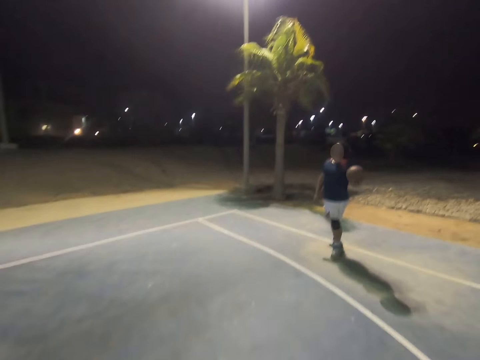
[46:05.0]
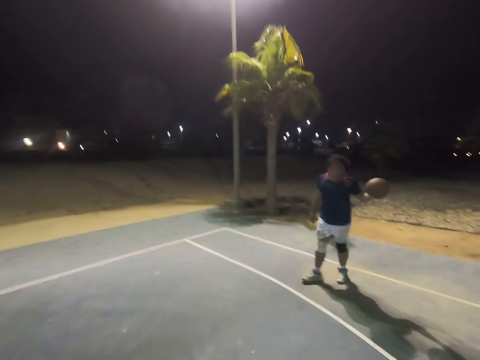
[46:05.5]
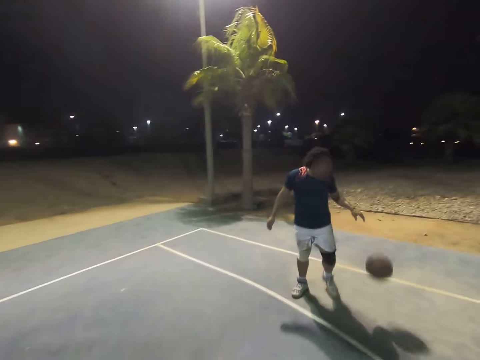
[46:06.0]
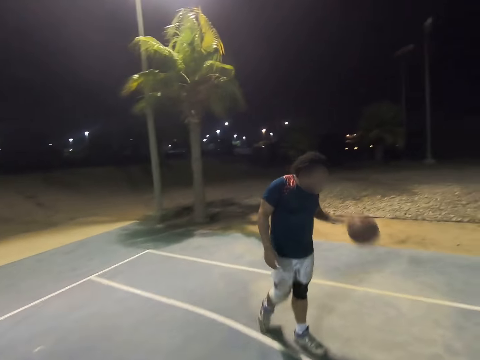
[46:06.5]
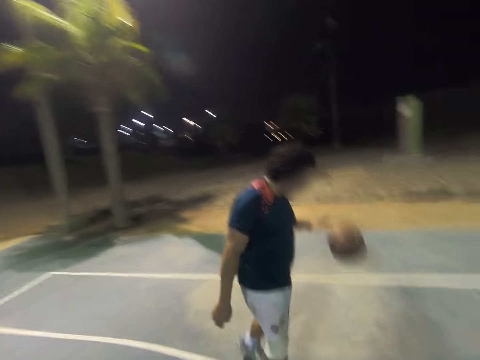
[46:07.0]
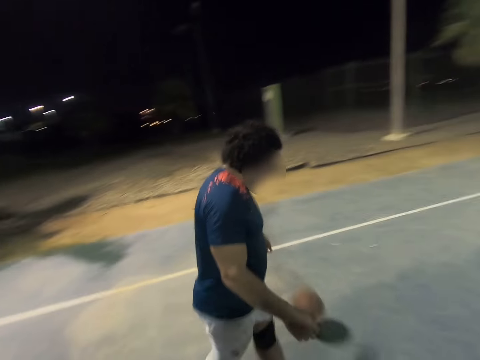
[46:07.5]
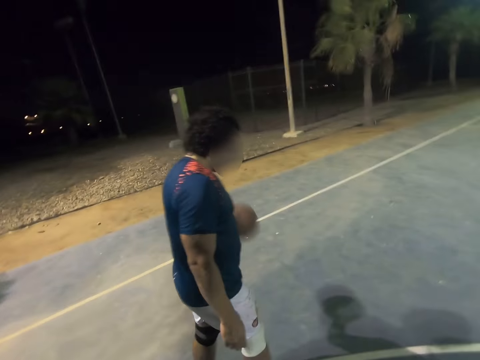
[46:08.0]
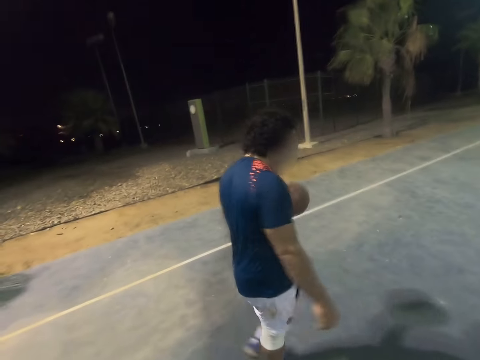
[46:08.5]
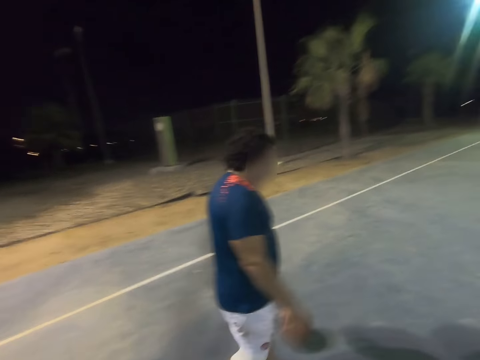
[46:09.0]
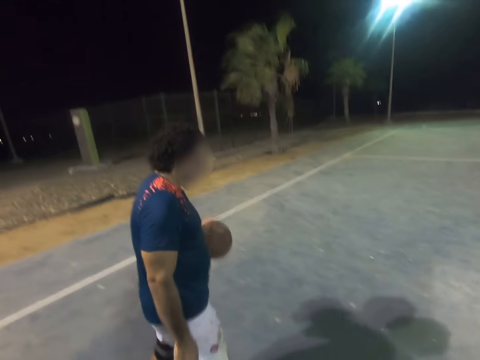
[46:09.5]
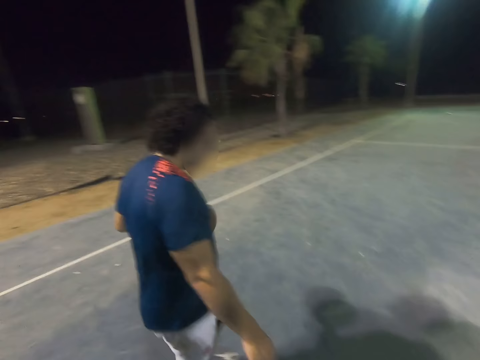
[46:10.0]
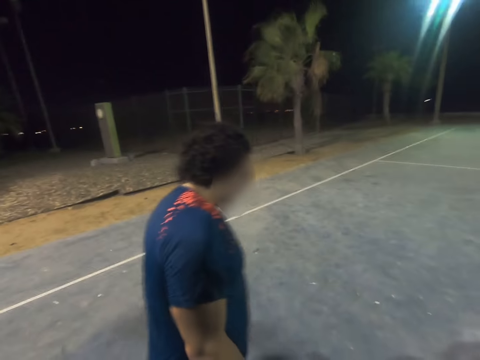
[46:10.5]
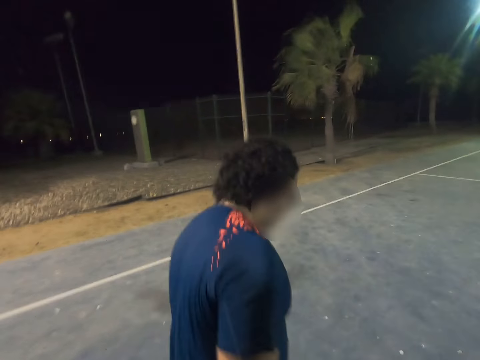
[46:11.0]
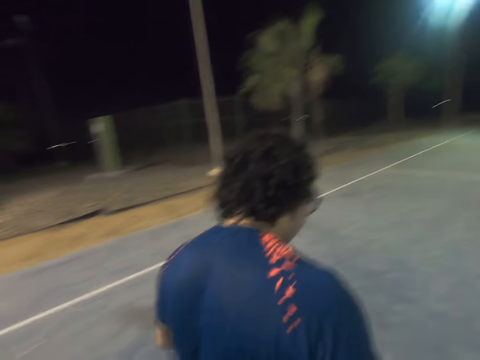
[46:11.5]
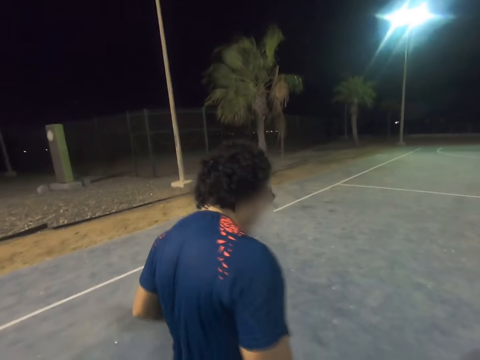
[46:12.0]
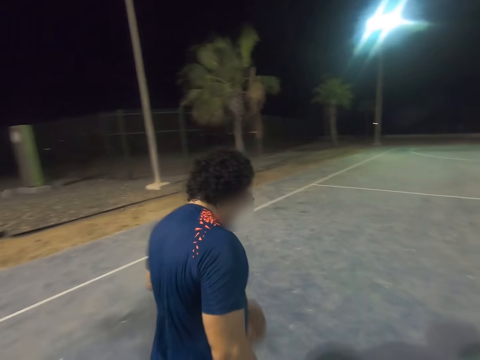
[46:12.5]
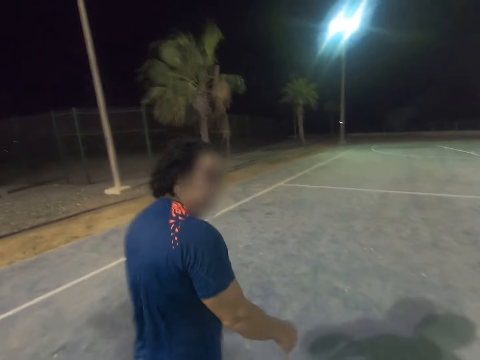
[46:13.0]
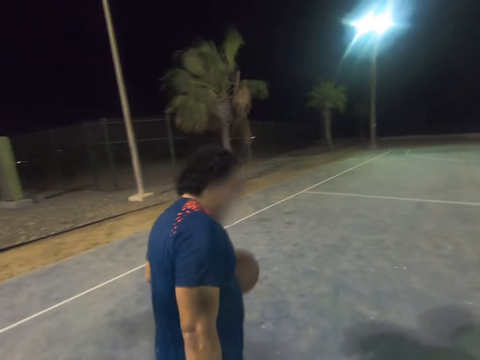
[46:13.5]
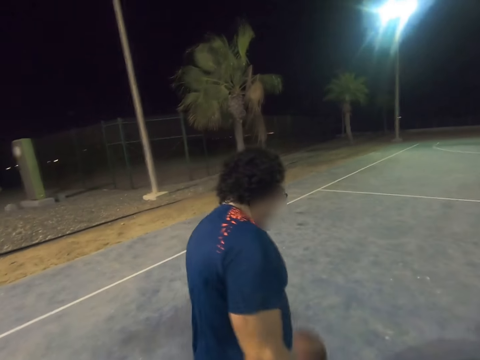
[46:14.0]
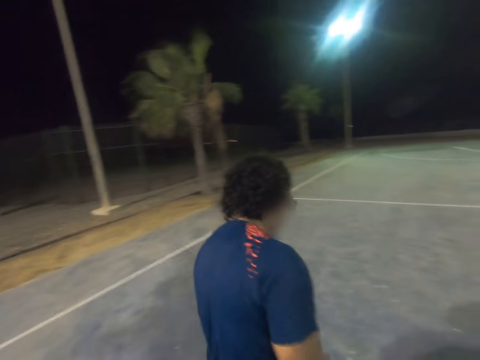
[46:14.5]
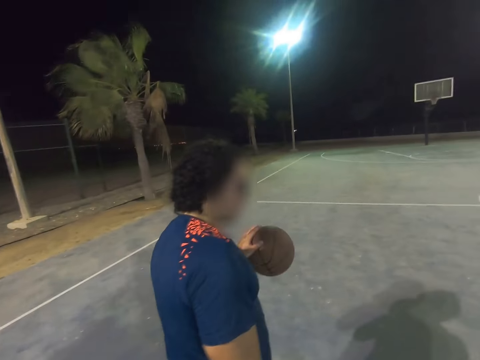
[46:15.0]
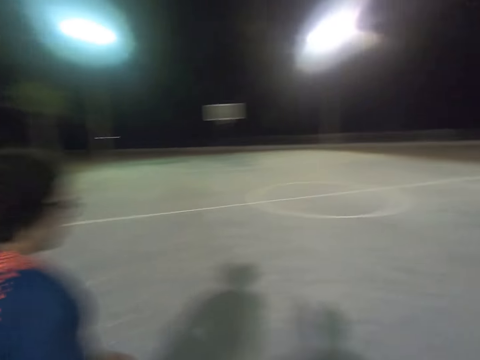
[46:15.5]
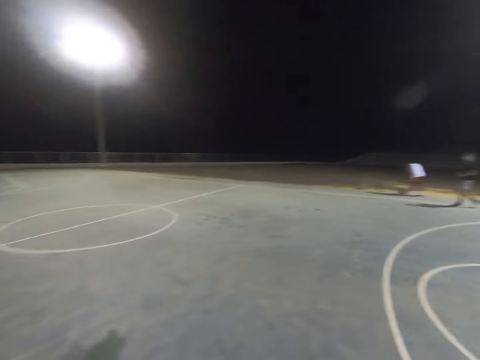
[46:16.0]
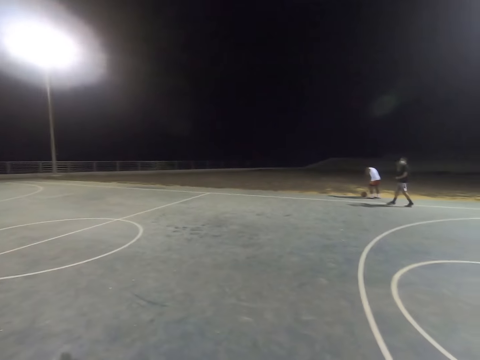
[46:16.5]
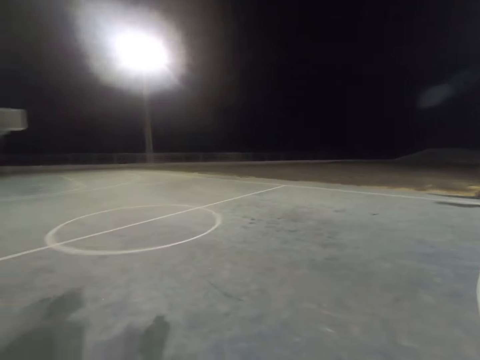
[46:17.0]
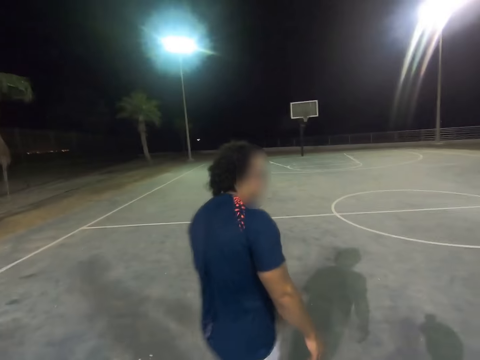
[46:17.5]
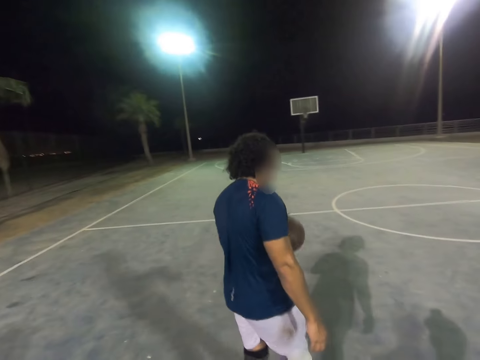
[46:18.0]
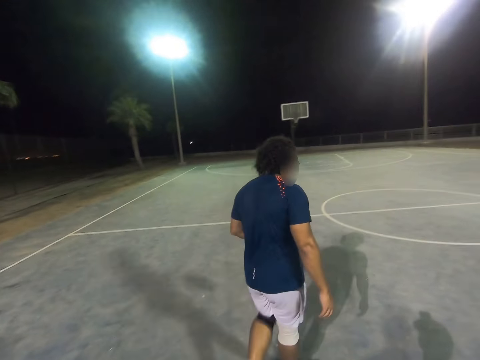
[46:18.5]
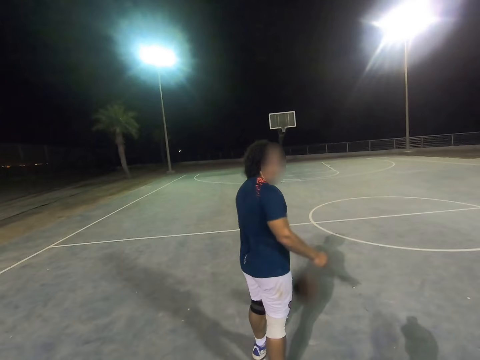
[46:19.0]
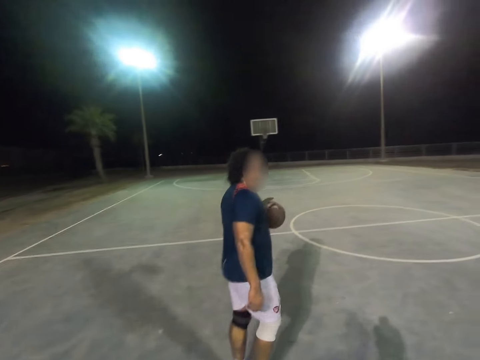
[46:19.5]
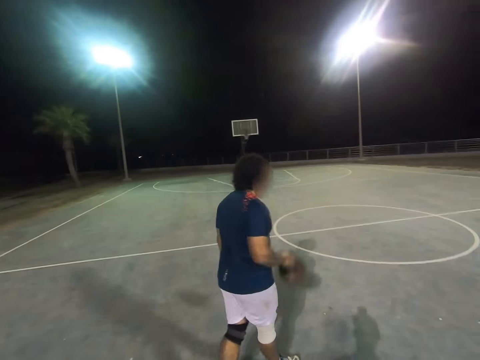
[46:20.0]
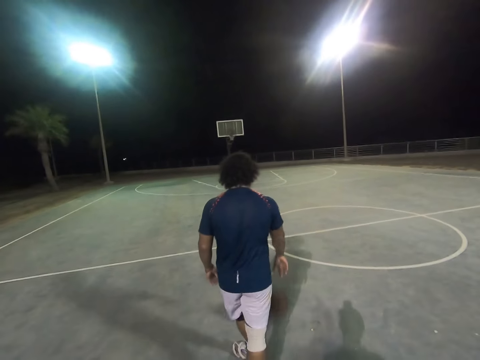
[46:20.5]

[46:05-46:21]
A man dribbles the ball across the court. Another man walks on the side line. A third man looks at the ball on the ground.

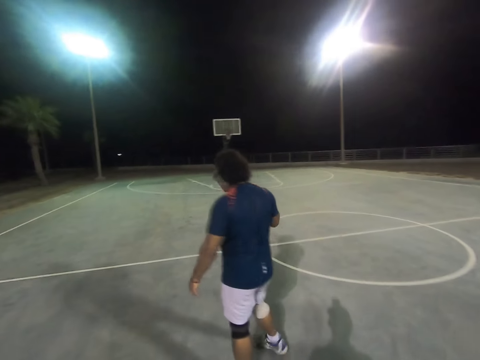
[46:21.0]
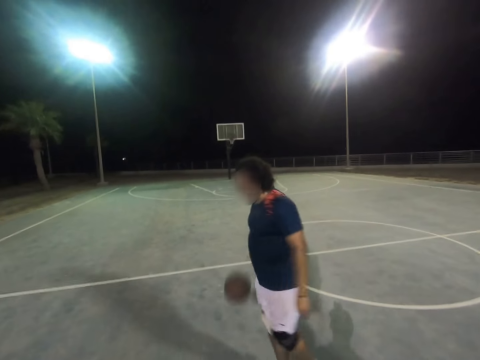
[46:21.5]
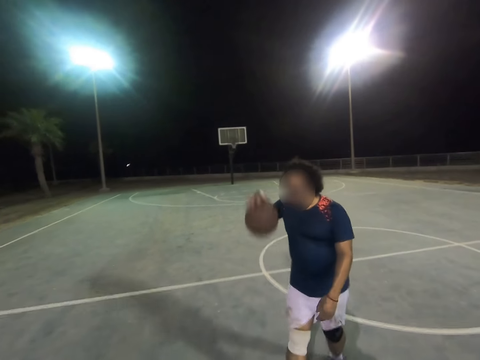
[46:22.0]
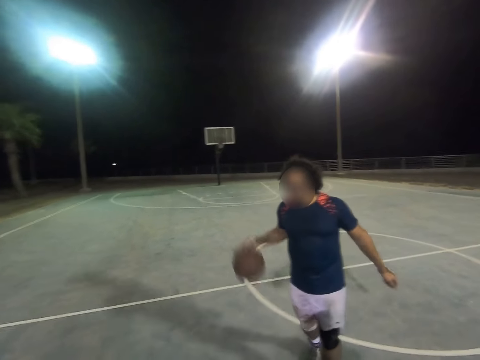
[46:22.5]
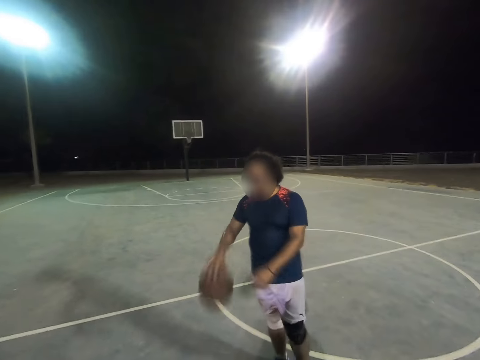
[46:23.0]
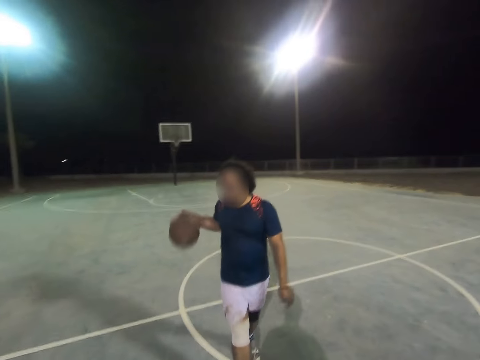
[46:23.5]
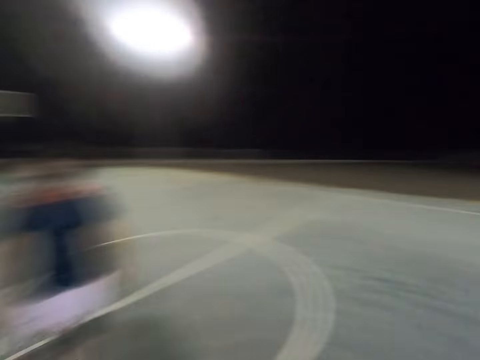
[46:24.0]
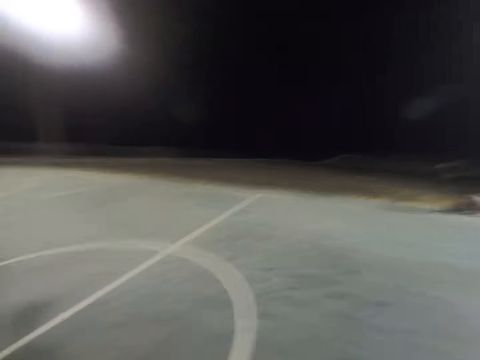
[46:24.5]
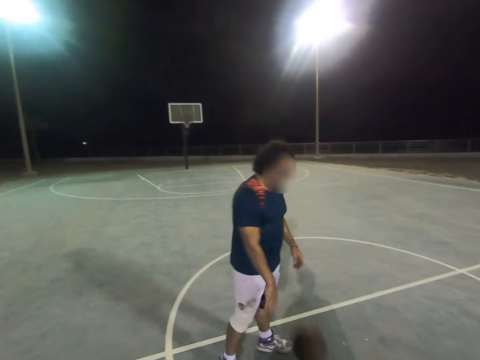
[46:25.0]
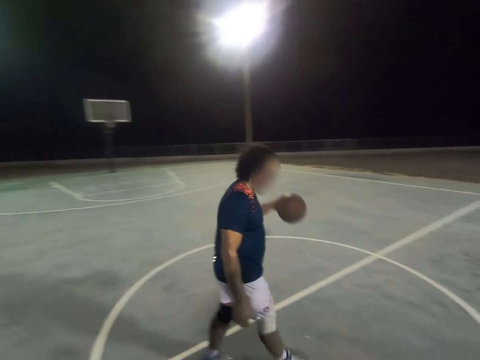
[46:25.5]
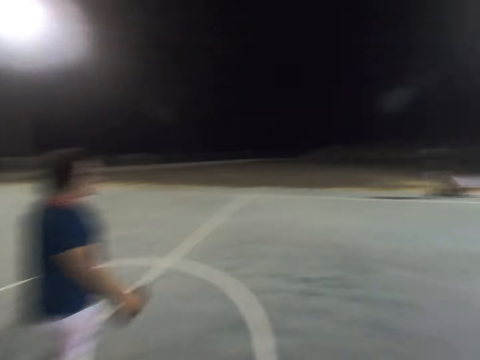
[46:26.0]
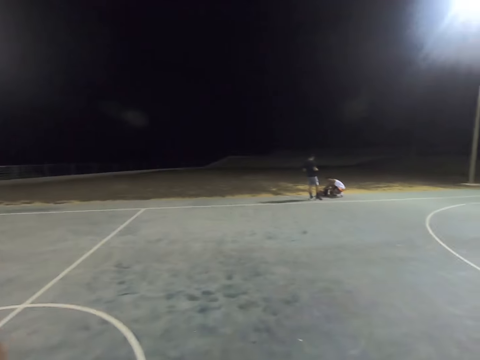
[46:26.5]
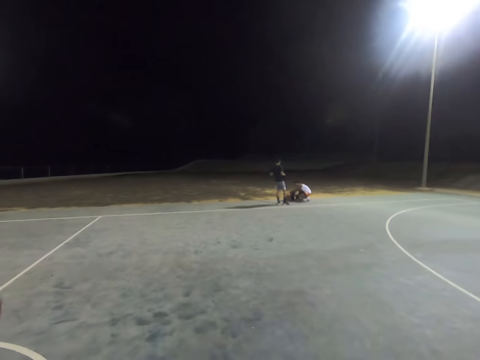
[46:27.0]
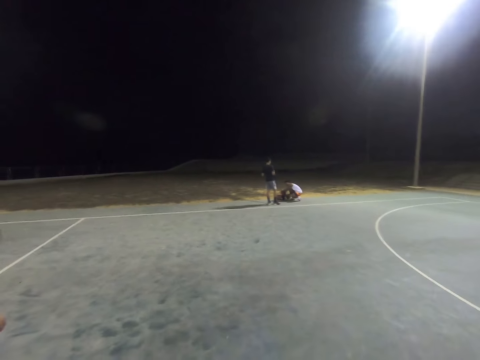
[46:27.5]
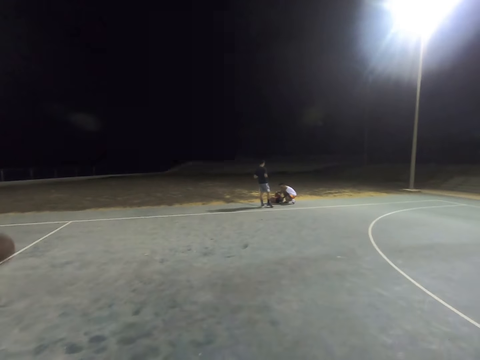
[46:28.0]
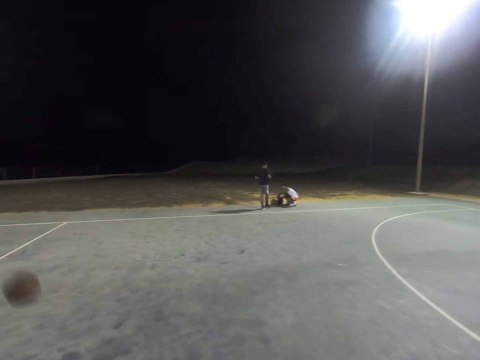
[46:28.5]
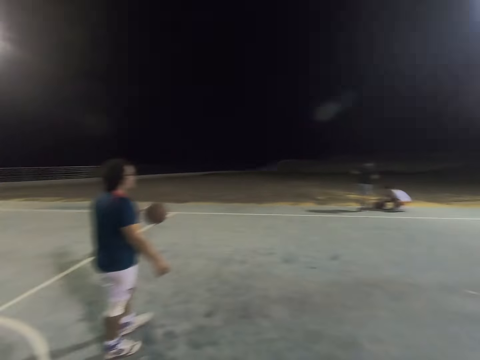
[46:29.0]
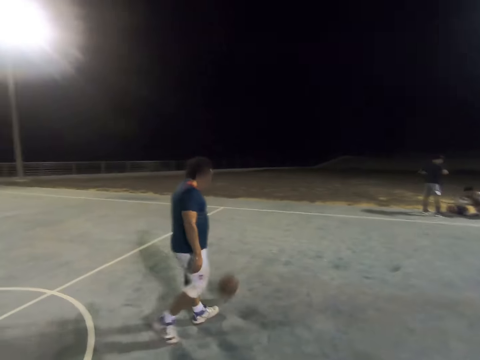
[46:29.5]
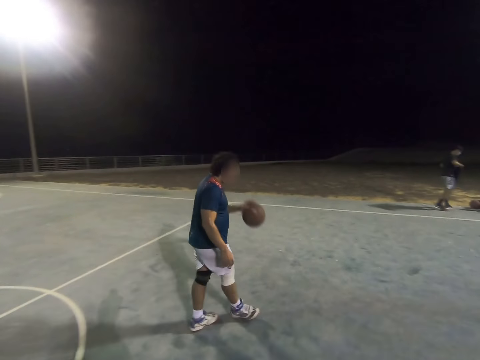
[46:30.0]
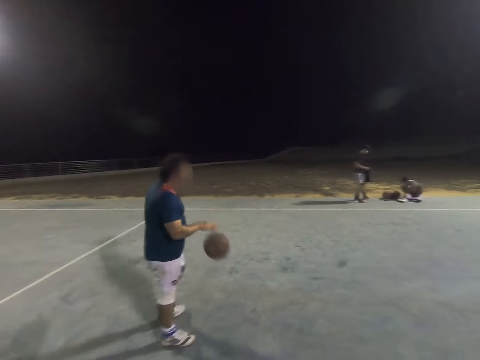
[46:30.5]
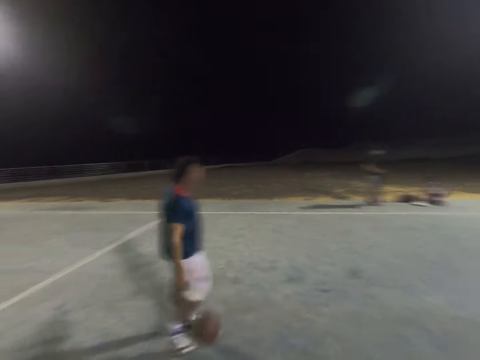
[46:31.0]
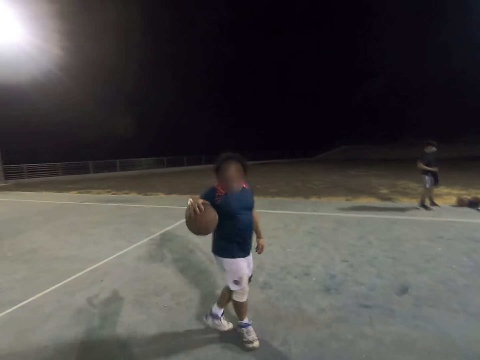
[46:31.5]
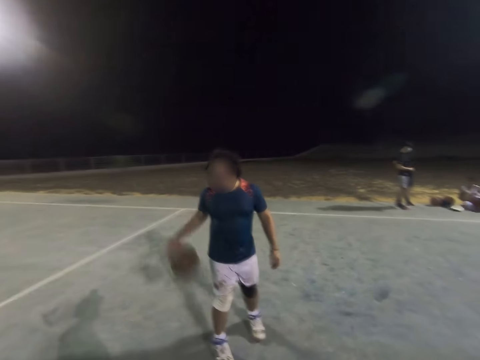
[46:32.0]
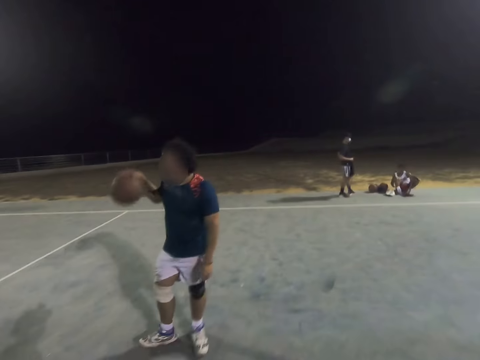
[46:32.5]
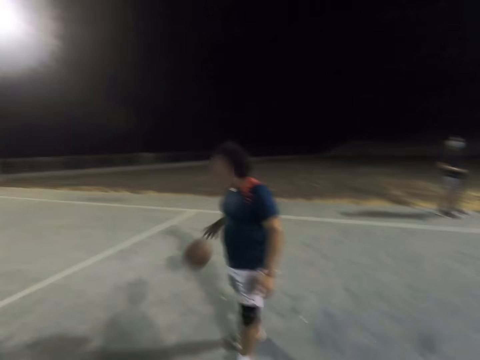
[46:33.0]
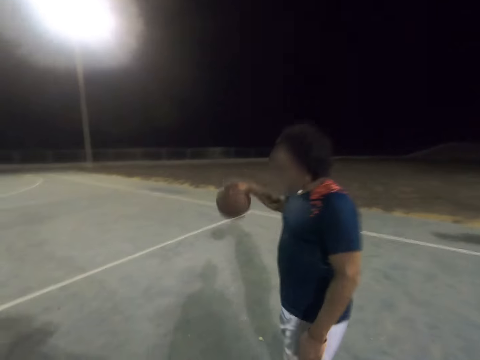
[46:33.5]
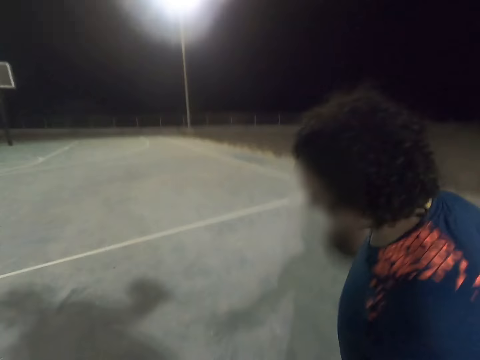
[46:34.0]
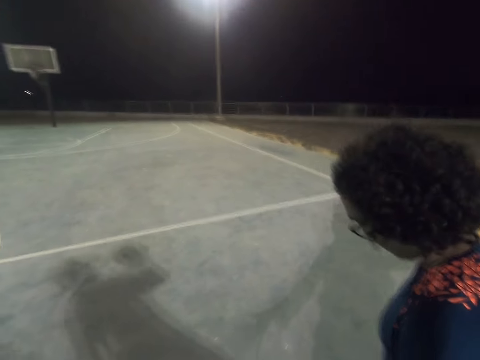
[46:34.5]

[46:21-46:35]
A man stands beside another man. The other man squats. The camera wearer follows a man. The man who squats sits on the ground.
